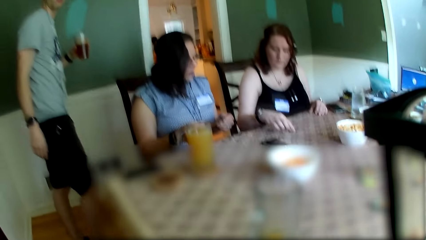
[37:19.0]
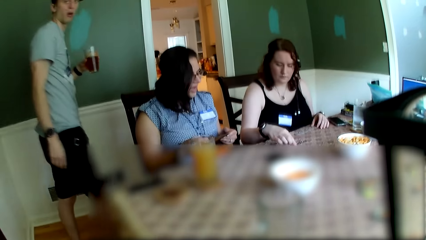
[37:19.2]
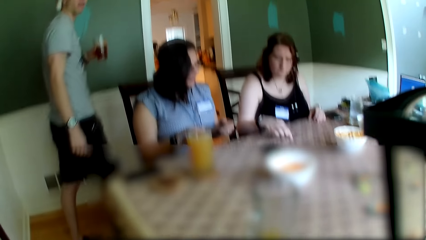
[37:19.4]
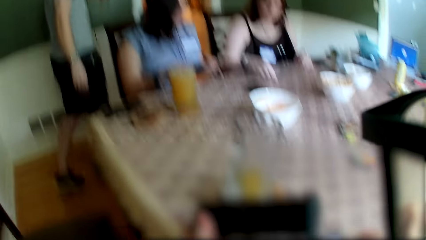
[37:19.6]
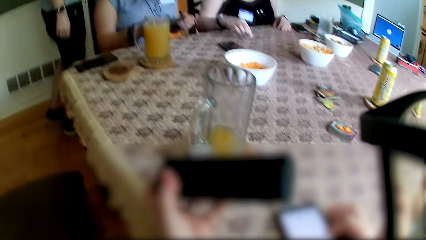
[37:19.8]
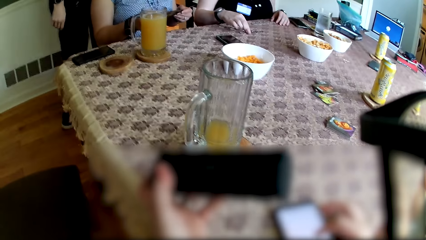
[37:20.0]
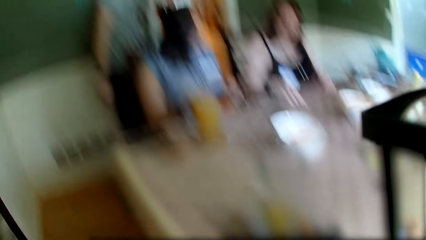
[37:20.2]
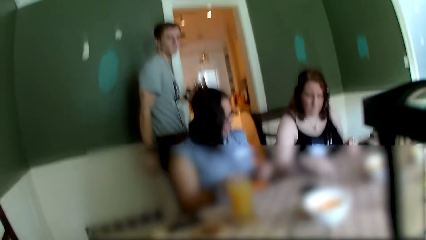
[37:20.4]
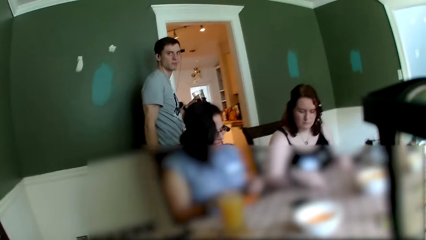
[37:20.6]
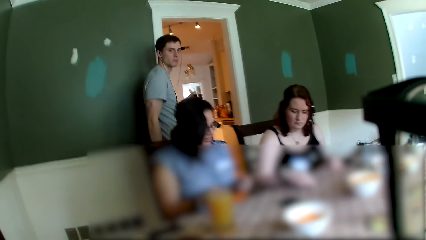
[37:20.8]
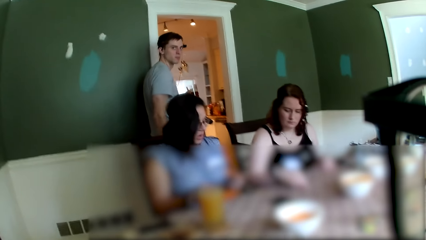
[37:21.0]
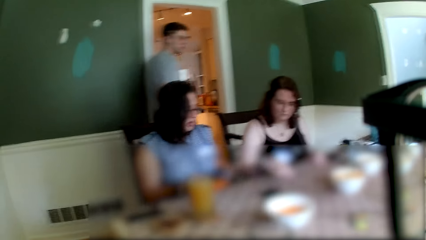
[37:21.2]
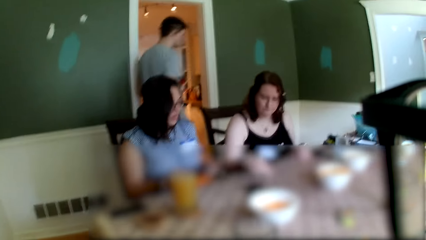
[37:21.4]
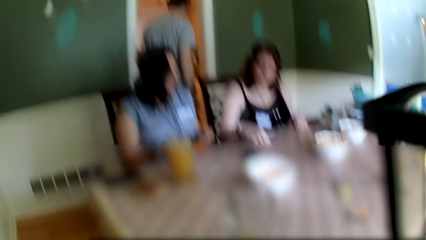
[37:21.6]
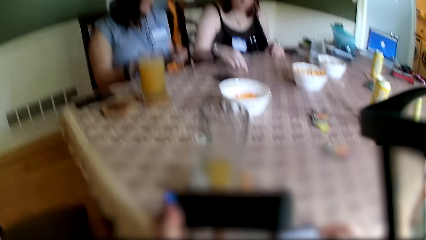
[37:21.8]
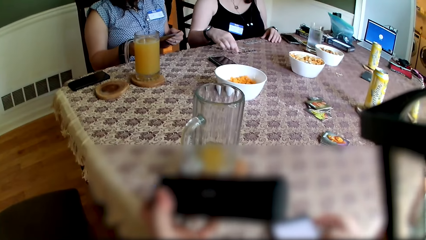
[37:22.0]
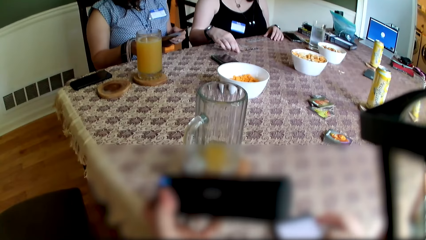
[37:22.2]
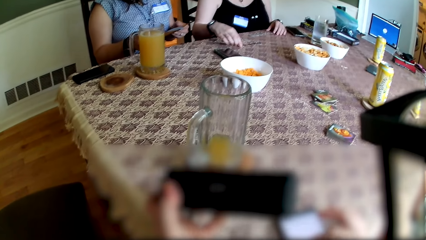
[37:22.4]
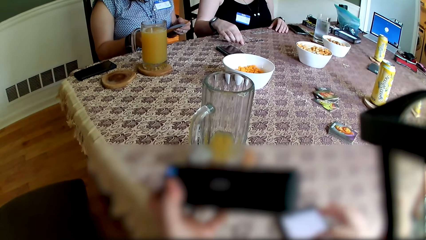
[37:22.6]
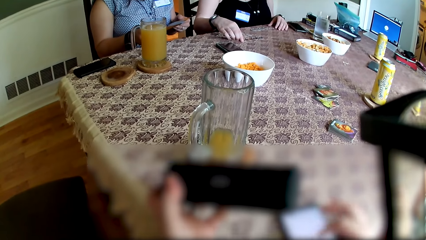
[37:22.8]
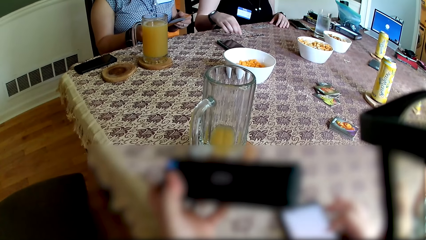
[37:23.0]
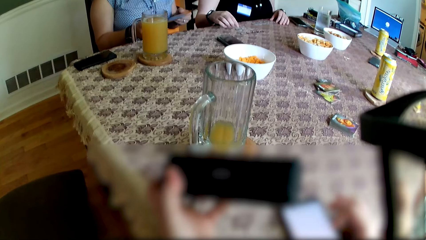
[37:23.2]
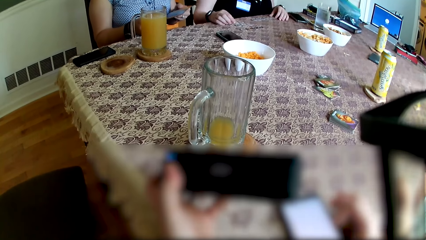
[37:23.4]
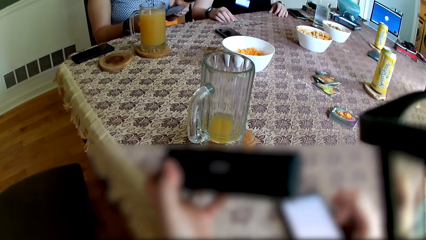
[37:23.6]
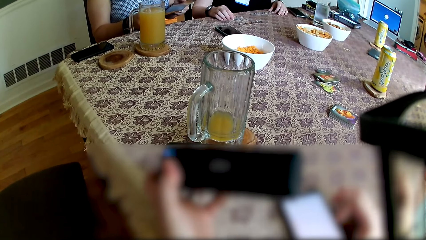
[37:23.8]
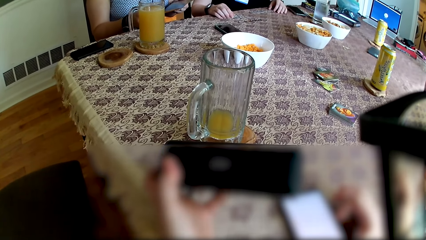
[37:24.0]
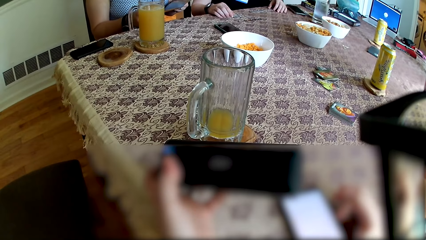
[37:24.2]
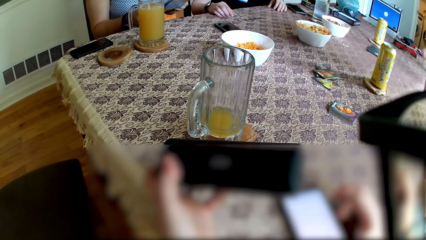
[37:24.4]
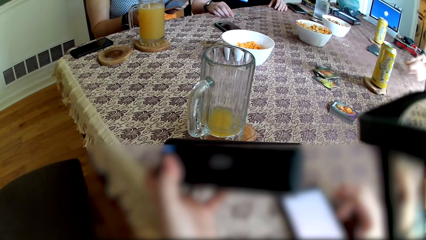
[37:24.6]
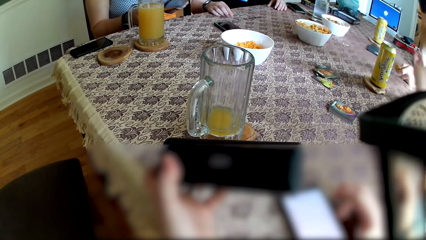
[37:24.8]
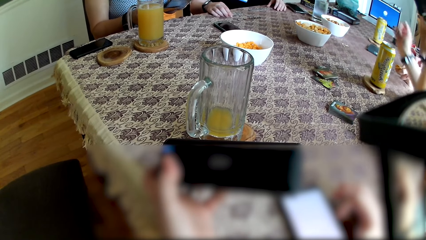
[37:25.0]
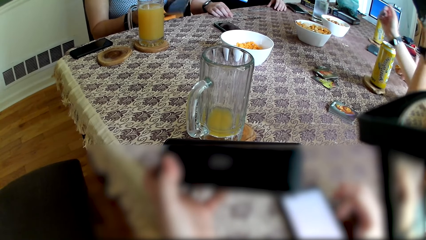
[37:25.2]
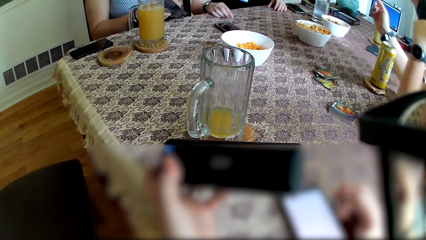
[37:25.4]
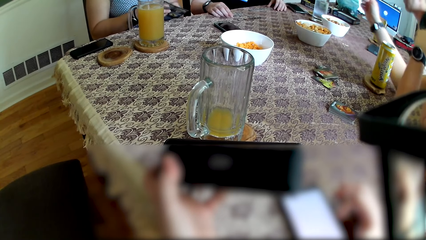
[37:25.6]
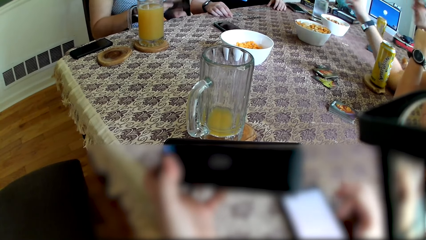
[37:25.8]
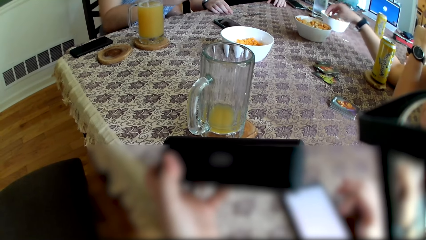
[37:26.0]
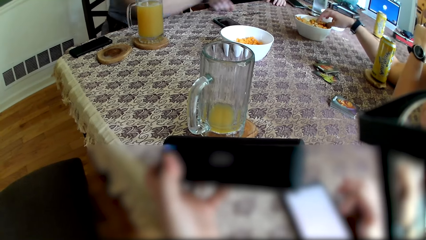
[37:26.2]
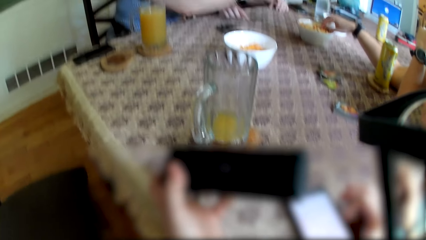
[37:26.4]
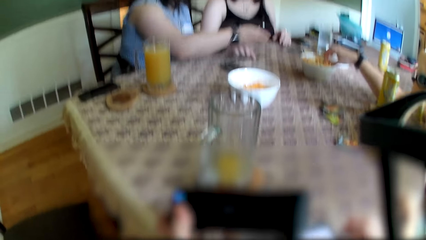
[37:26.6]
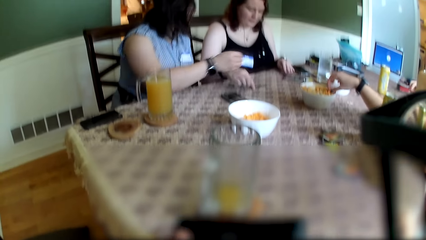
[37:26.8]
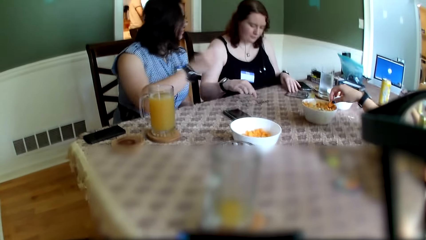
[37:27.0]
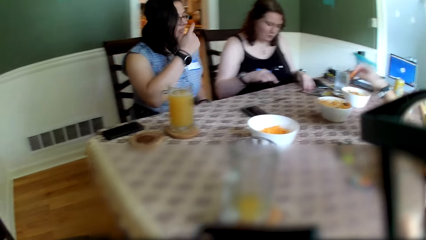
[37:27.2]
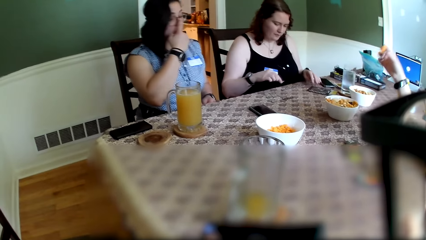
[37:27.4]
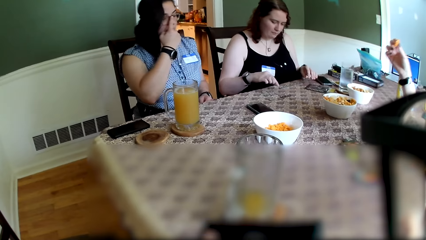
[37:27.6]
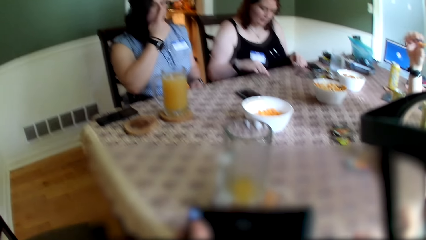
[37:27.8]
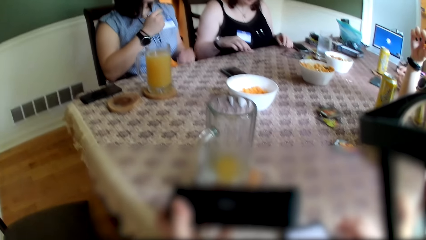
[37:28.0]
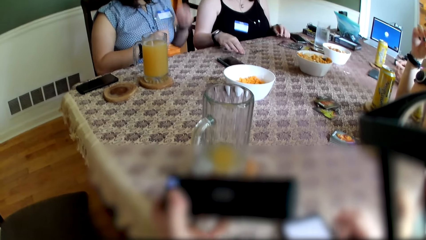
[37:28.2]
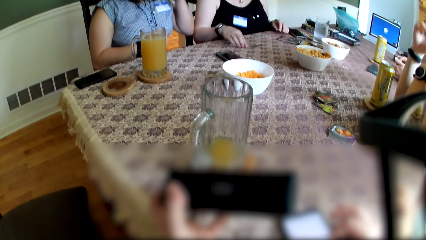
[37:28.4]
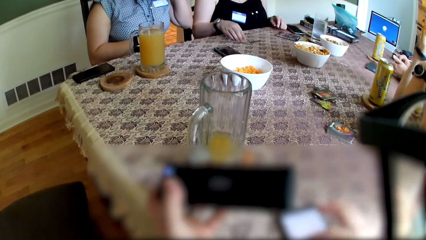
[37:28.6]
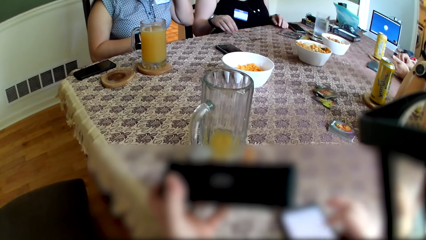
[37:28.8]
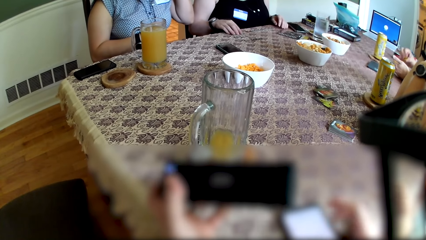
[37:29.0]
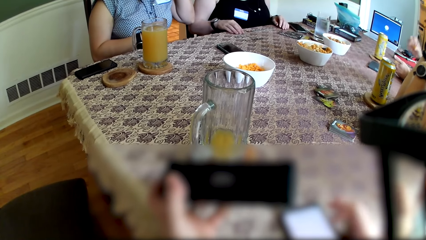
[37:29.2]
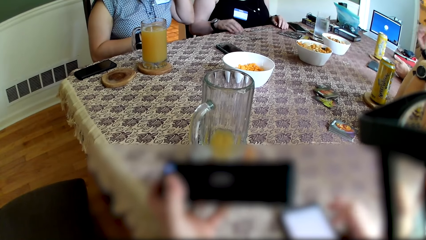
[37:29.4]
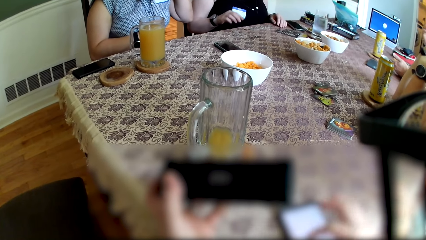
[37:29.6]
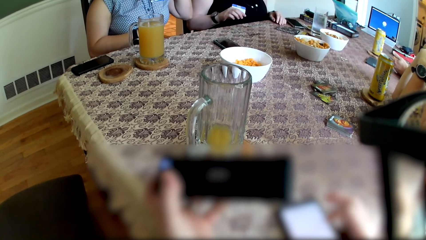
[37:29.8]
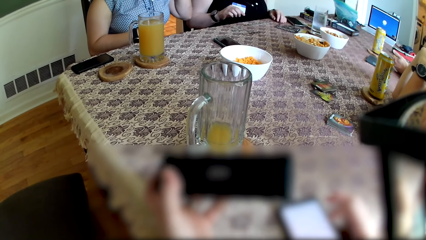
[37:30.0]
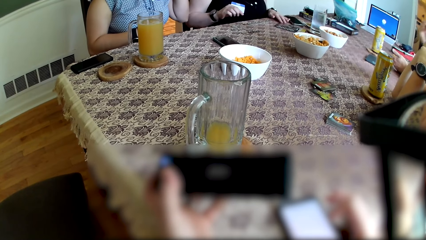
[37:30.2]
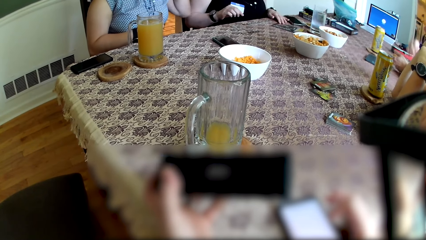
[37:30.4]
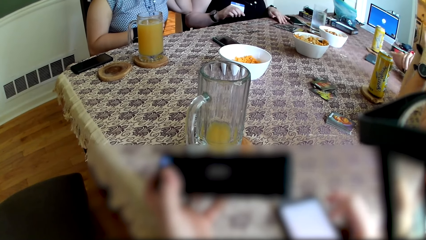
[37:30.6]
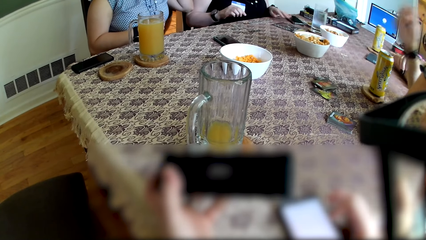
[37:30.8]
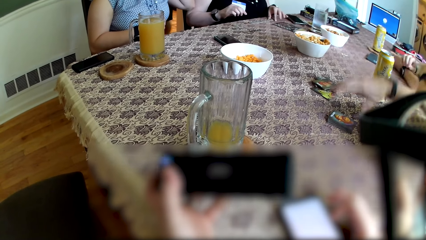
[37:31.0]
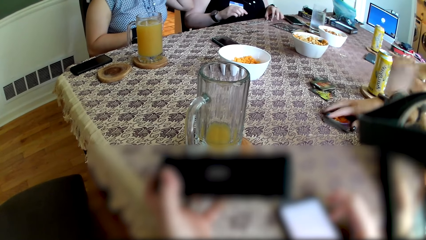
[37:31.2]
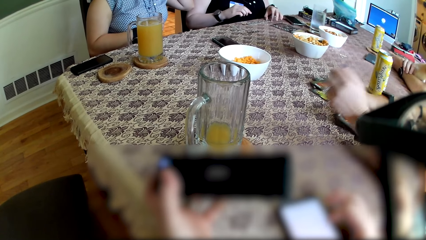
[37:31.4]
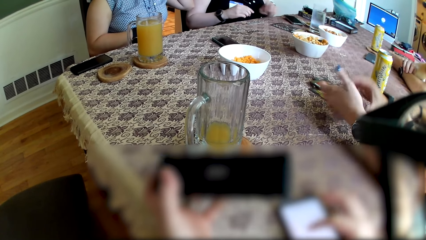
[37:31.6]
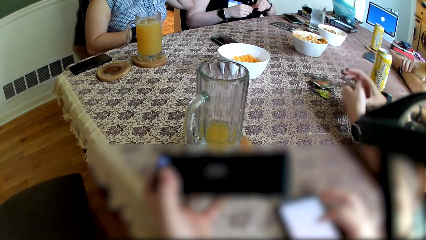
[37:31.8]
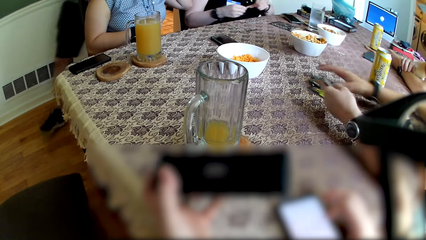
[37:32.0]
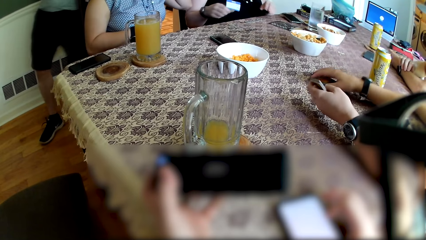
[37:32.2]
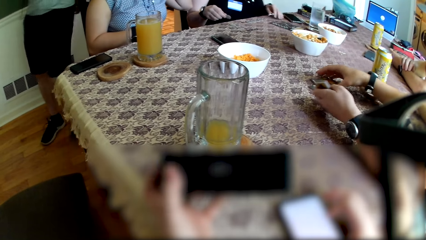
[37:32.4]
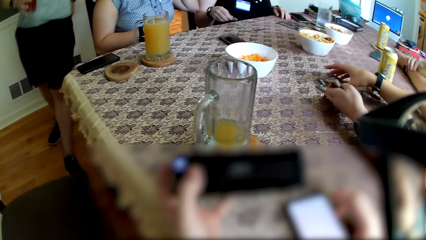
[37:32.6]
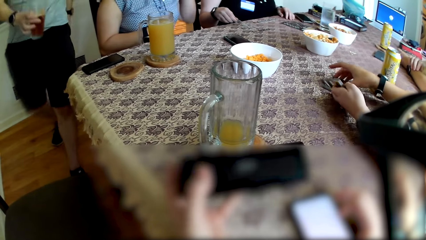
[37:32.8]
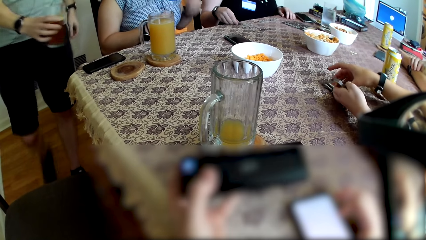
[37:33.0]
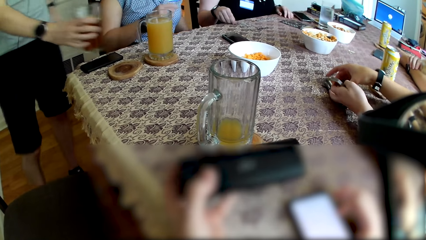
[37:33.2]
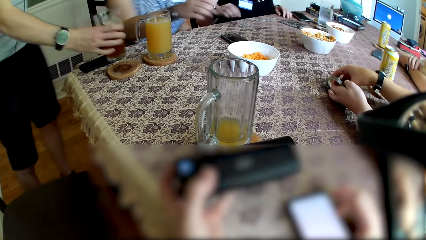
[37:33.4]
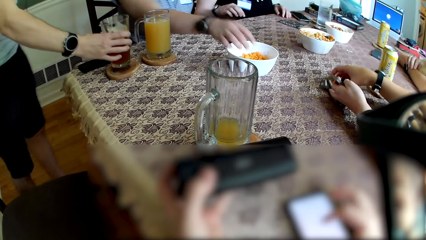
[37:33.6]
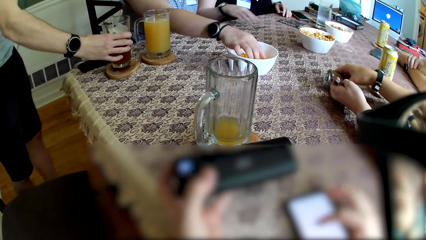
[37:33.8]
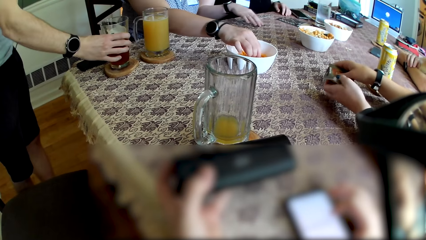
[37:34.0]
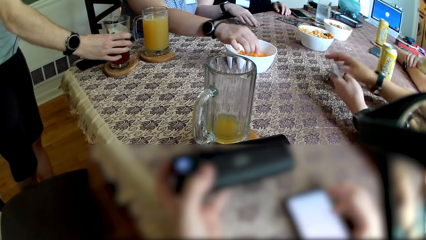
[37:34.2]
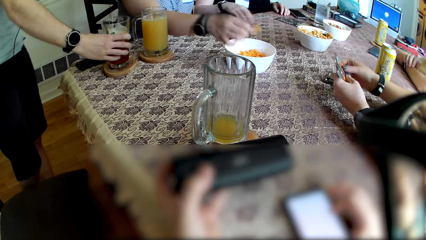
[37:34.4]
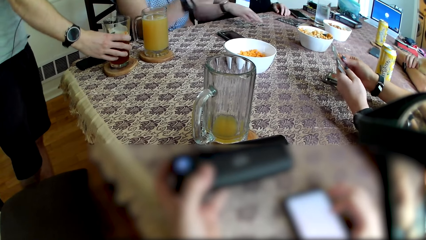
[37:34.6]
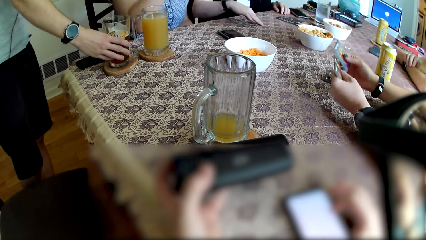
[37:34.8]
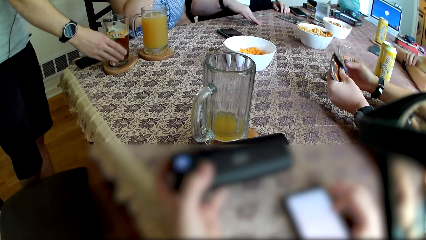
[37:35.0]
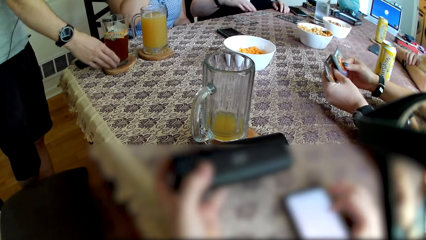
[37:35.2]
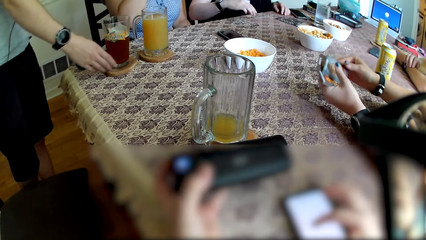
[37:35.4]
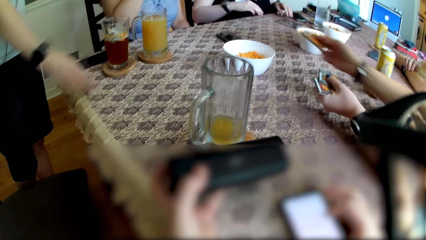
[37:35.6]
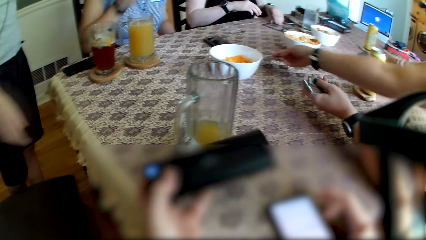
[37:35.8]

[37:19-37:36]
A woman touches a token on the table with her right hand. A man walks out of the dining room. Another woman picks biscuits from the bowl on the table with her right hand. A third woman drops a paper on the table with her right hand. The first woman adjusts the paper on the table with her left hand. The second woman picks the set of cards from the table with her right hand. She passes the set of cards from her right hand to her left hand. The first woman passes the token from her left hand to her right hand. The second woman adjusts some cards on the table with her right hand. The first woman drops the token on the table with her right hand. The man drops a glass cup on a coaster on the table with his right hand. The third woman picks biscuits from the bowl with her right hand. The first woman picks the paper from the table with her left hand.
